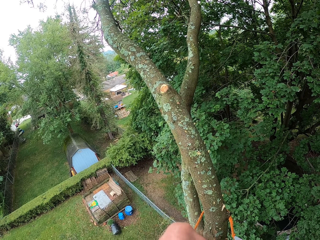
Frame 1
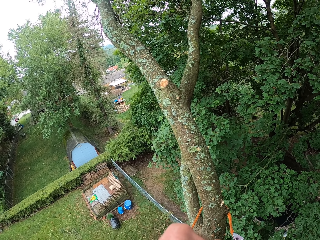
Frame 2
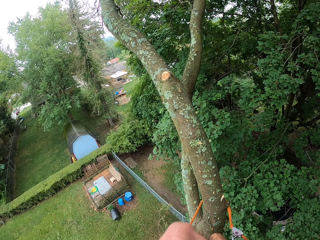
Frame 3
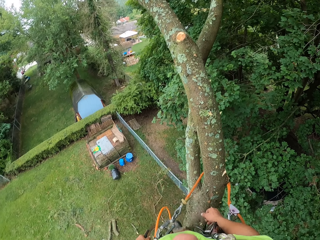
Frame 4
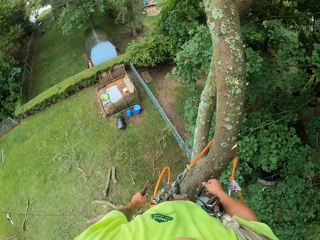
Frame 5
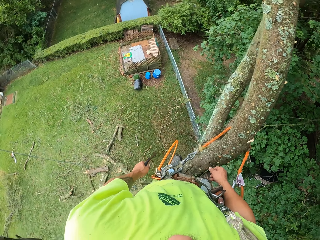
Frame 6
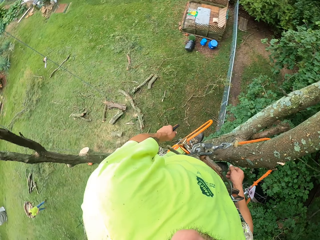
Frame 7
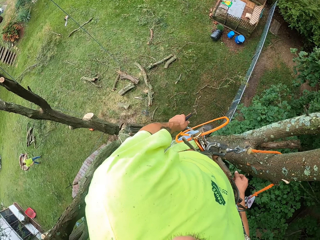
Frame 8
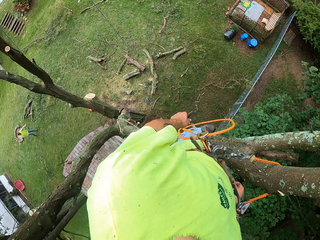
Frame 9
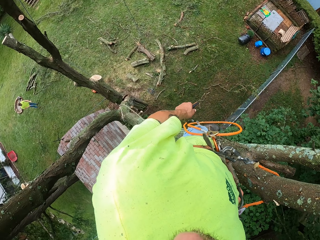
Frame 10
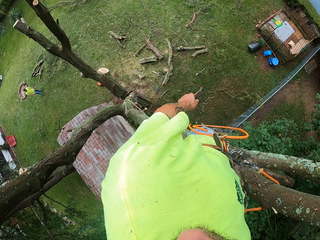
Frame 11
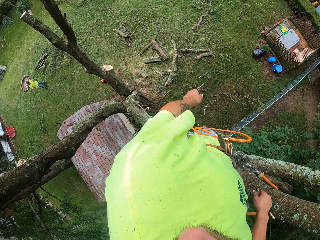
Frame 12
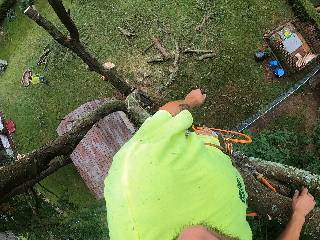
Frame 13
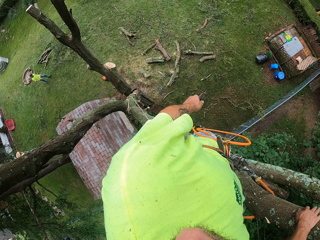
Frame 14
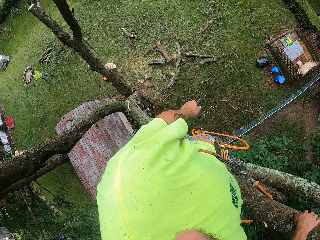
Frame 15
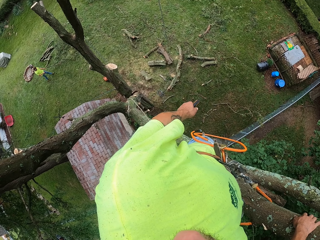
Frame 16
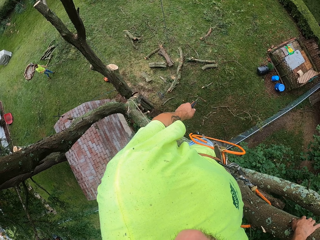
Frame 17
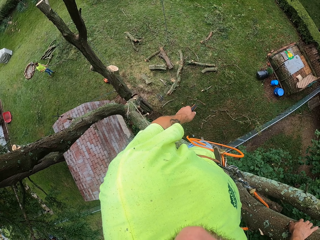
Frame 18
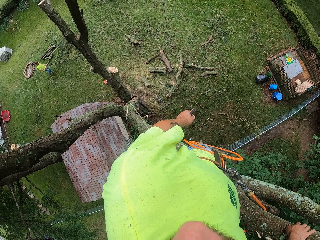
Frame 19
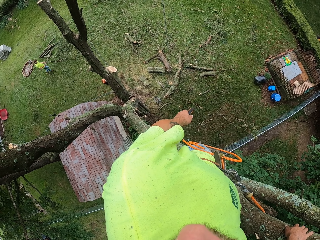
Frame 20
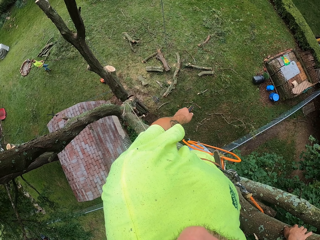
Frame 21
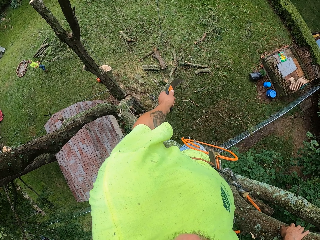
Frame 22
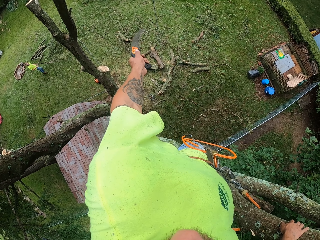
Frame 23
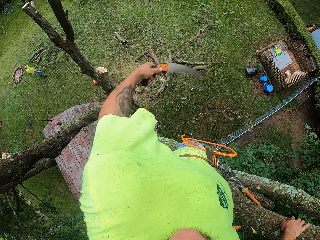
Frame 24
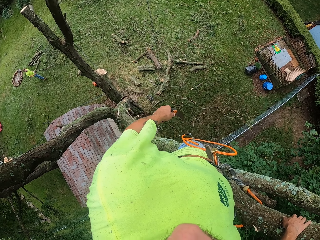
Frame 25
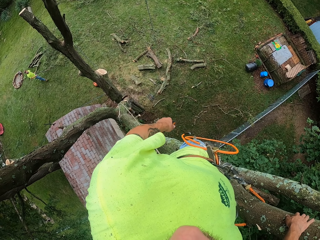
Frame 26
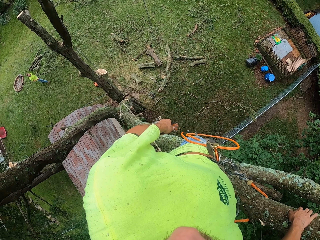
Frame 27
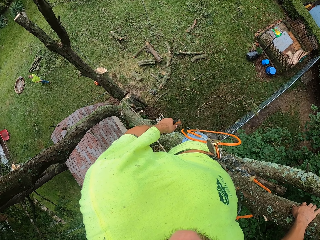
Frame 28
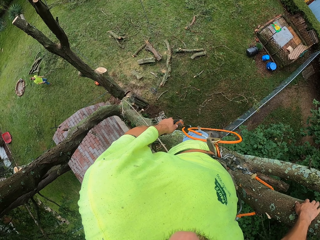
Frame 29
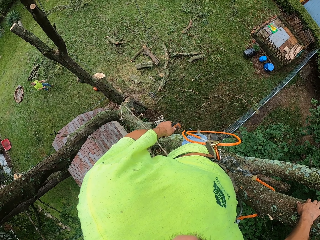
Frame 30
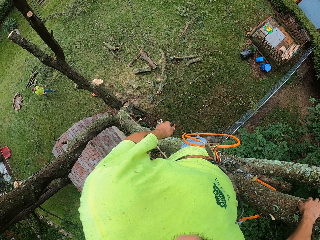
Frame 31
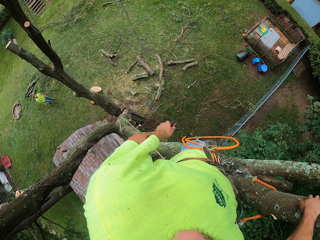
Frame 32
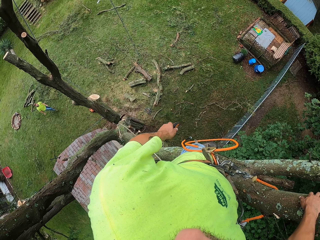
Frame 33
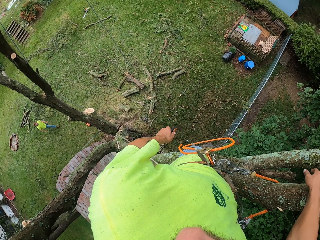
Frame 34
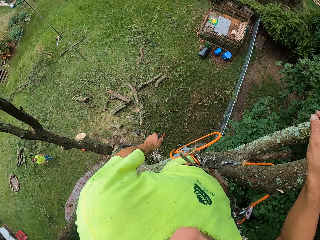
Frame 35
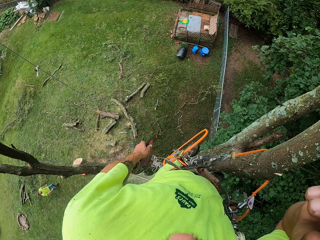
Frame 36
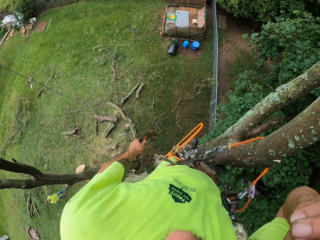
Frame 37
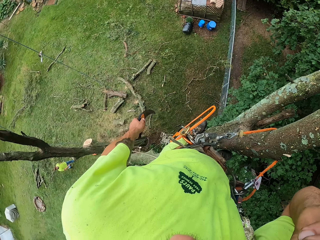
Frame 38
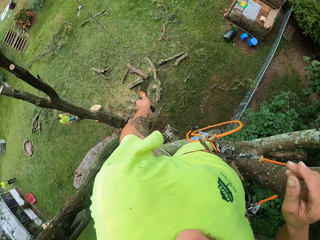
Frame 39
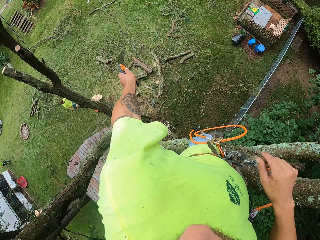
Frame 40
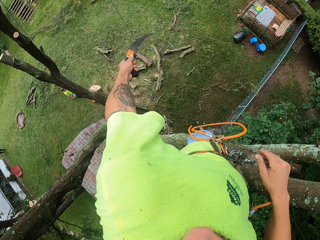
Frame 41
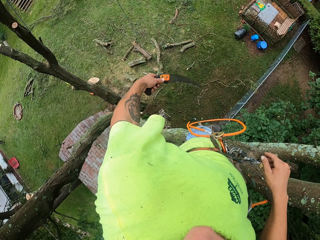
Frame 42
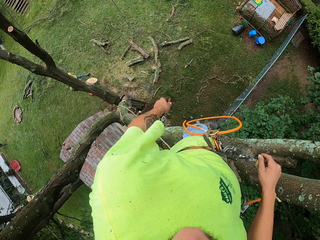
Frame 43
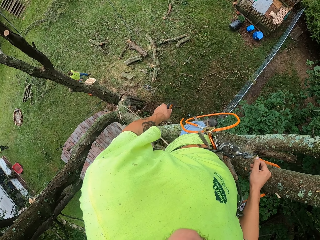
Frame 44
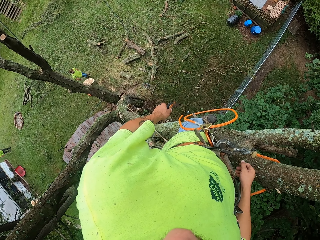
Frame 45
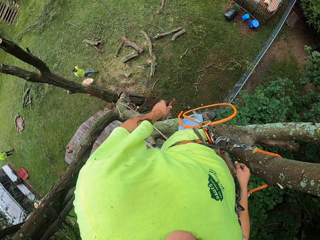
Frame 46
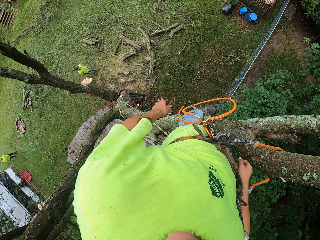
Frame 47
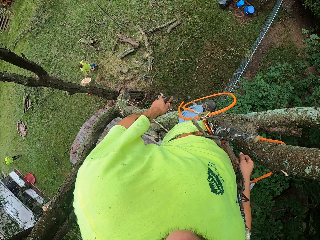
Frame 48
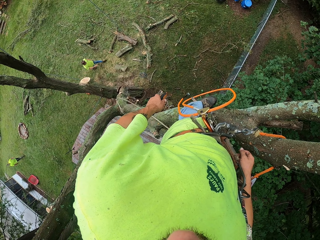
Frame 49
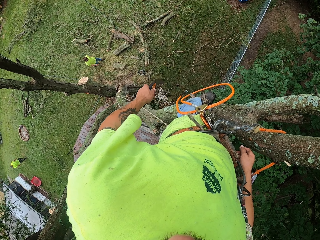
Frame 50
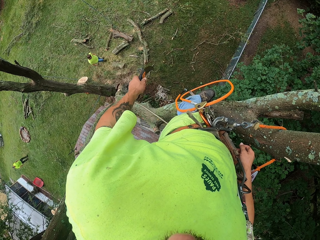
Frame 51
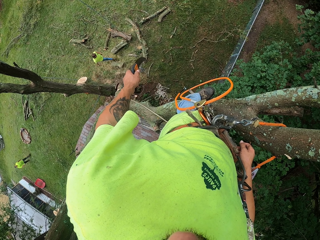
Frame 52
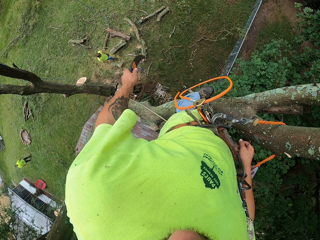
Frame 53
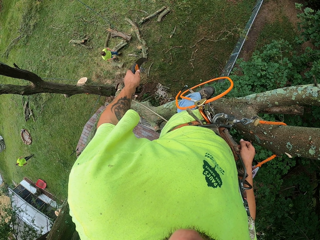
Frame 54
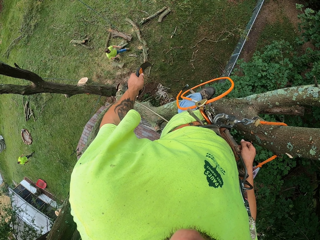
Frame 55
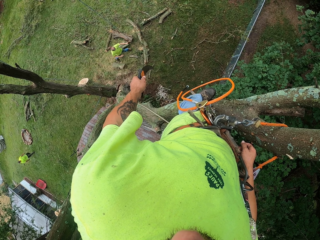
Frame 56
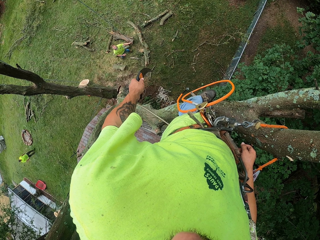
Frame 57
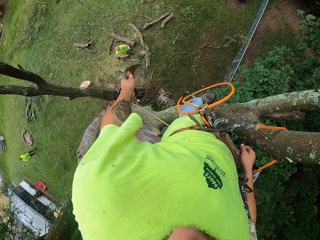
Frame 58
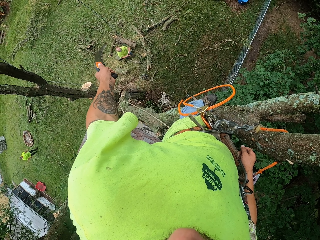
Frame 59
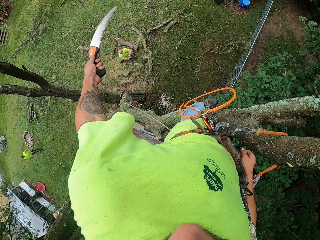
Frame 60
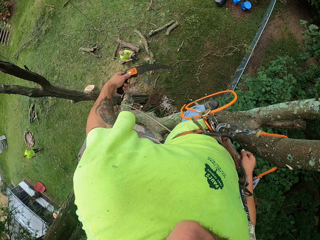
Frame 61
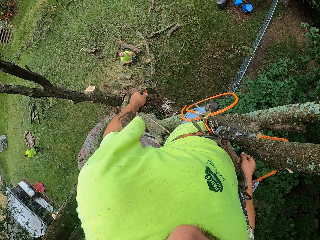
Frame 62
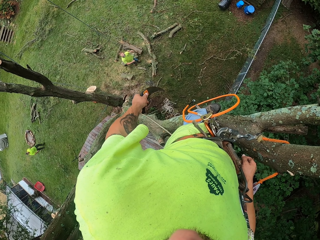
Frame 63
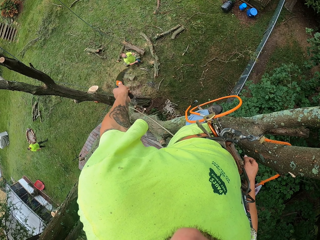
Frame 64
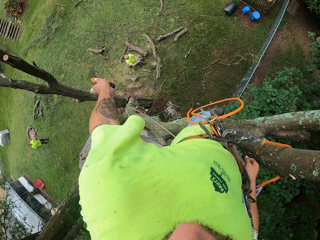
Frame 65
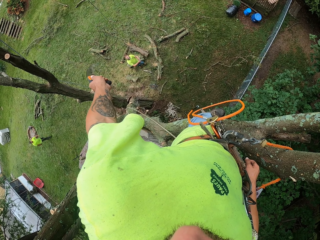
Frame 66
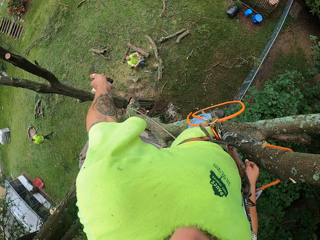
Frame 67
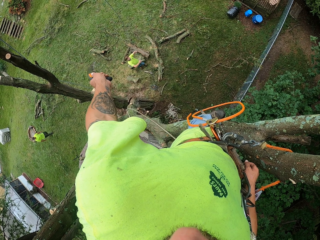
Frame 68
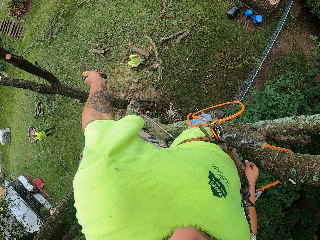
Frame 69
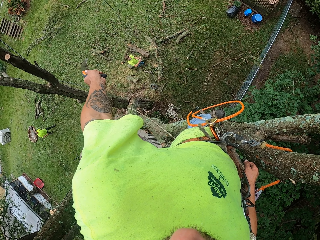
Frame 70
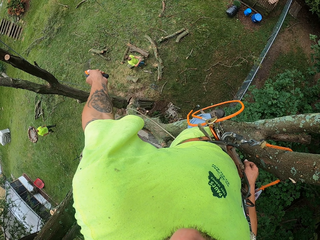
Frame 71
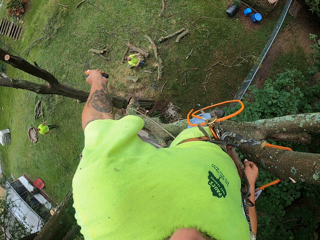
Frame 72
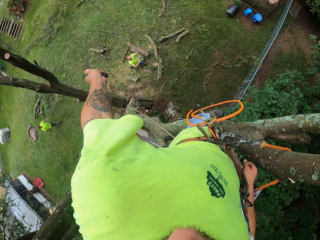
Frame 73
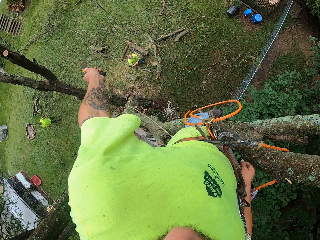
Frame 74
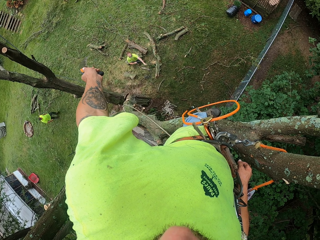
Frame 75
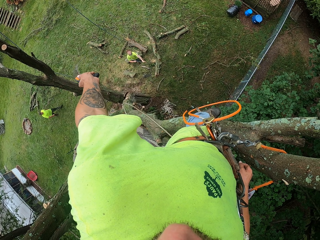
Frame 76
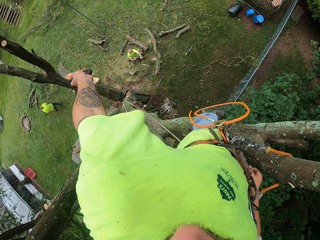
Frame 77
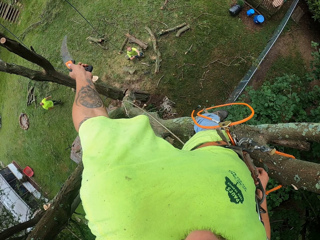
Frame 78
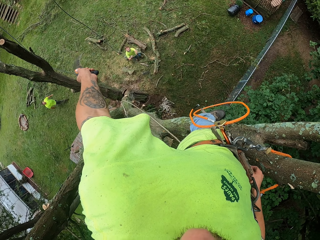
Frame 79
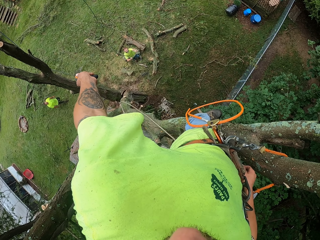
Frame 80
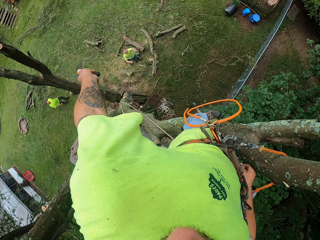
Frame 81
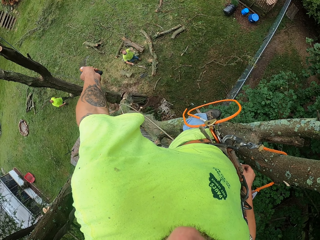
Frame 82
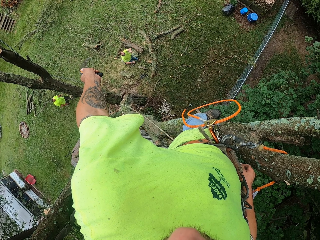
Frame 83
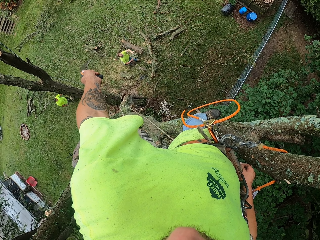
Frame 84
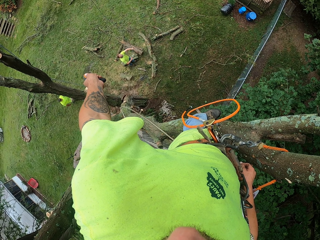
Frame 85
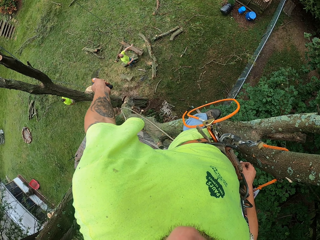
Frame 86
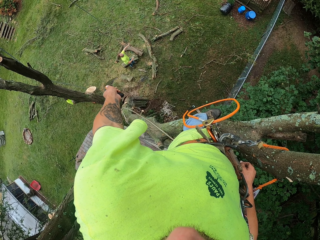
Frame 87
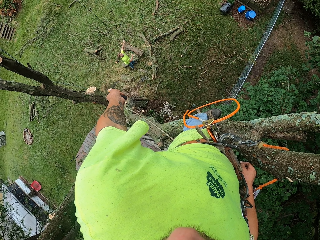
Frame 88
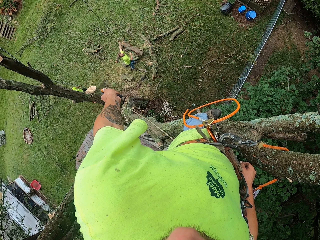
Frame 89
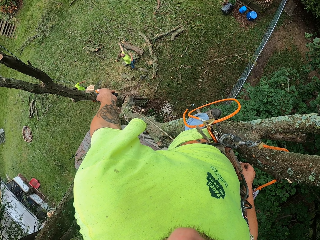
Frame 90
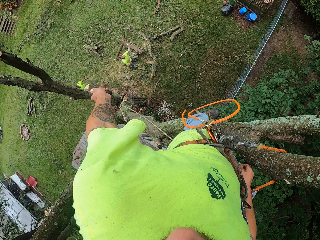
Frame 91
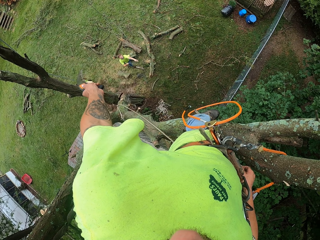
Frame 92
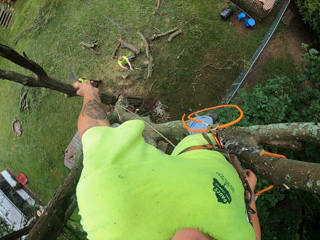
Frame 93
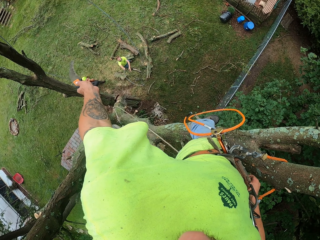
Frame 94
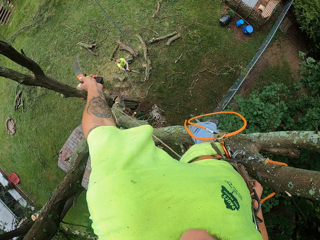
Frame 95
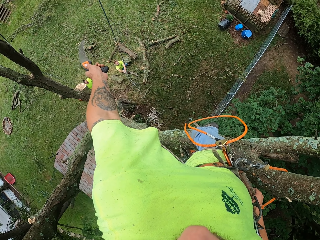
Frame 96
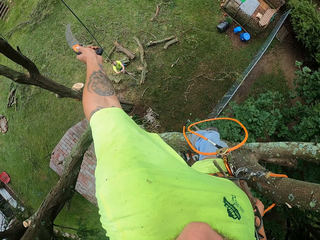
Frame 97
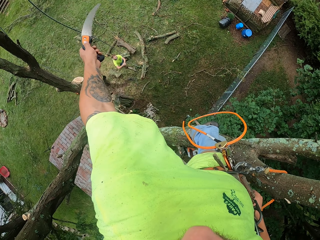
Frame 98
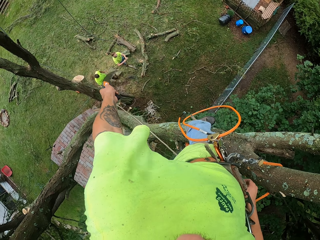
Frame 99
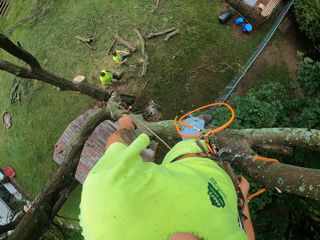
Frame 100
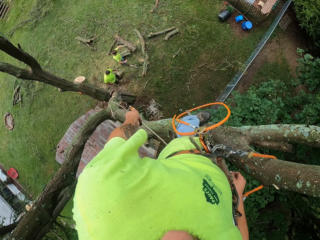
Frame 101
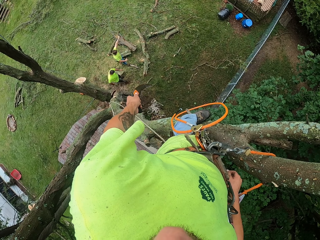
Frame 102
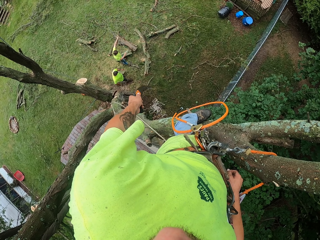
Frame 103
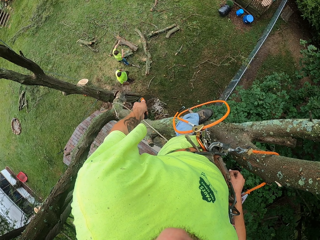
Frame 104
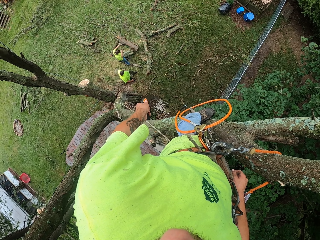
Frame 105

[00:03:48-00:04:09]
A man pulls a tree branch on the ground with both hands. The camera wearer interacts with the man. Another man walks. The camera wearer touches his face with his right hand. A third man walks. The first man pulls a rope with both hands. The first man swings the rope with both hands. The second man pulls the rope.
